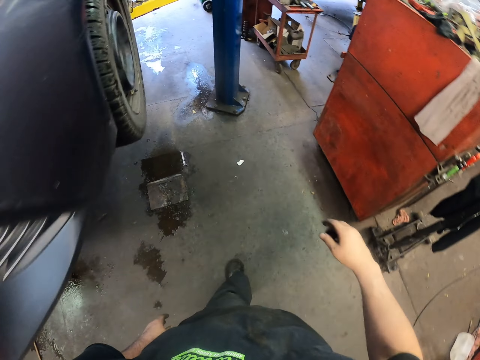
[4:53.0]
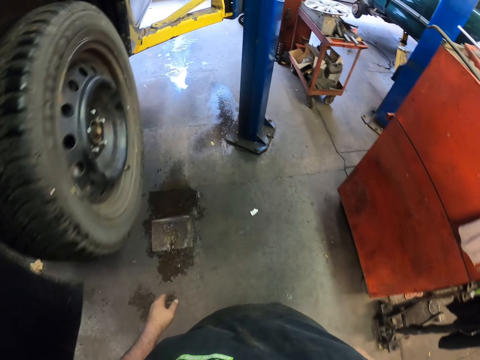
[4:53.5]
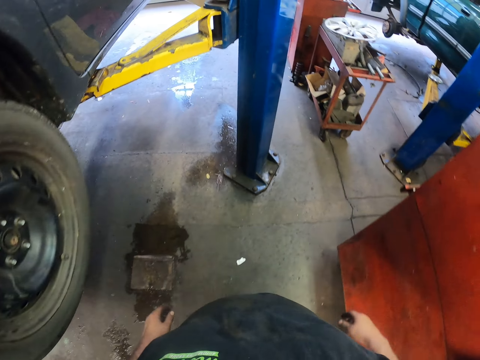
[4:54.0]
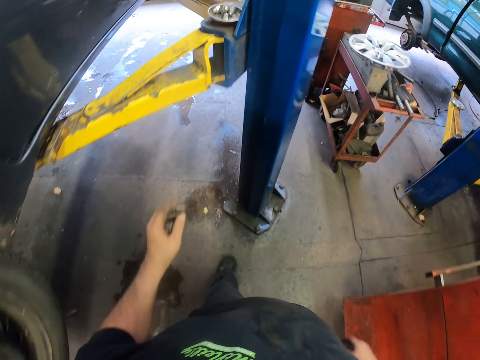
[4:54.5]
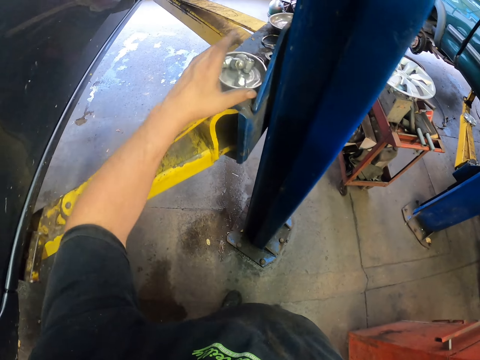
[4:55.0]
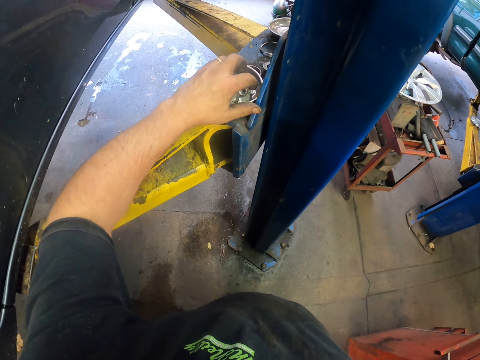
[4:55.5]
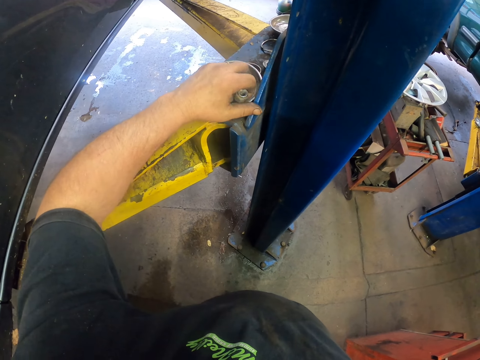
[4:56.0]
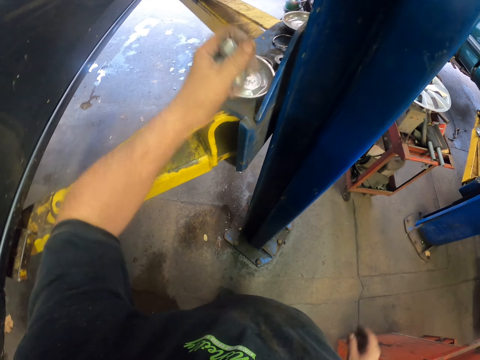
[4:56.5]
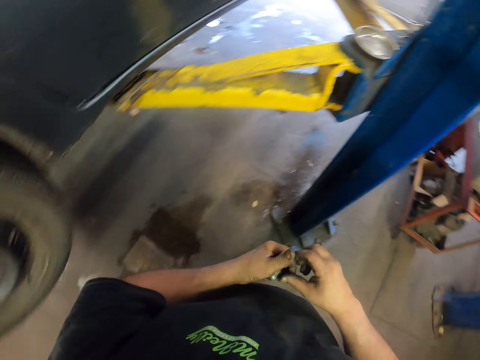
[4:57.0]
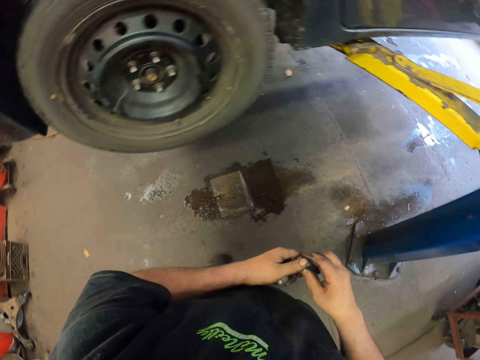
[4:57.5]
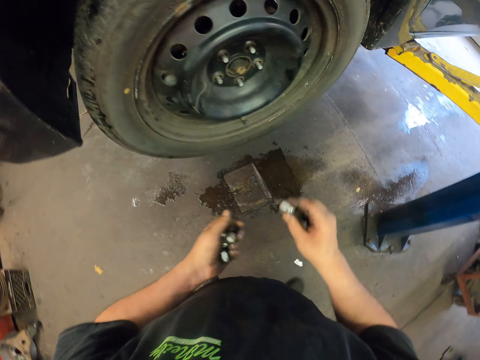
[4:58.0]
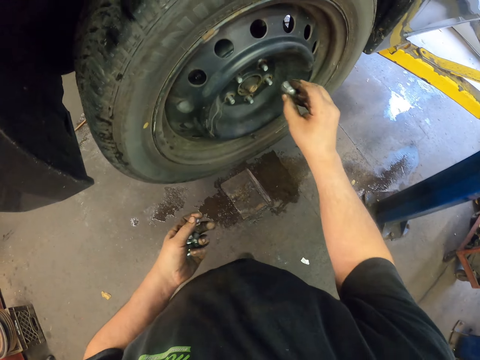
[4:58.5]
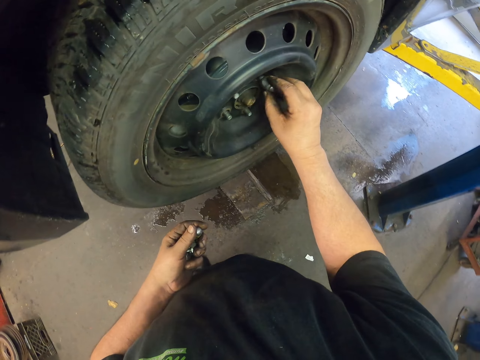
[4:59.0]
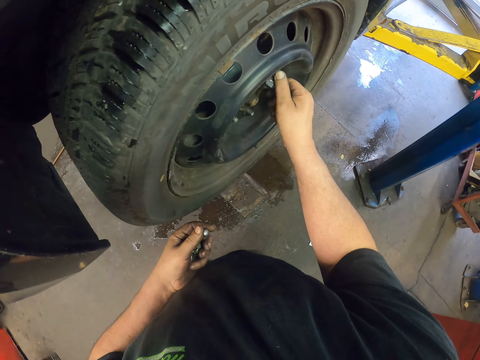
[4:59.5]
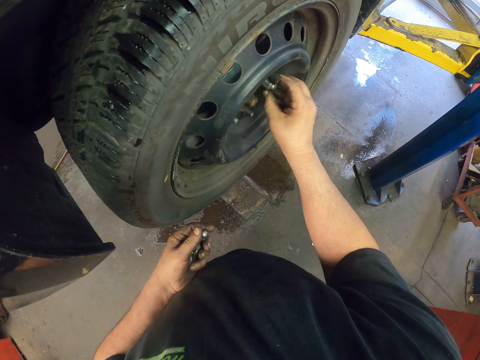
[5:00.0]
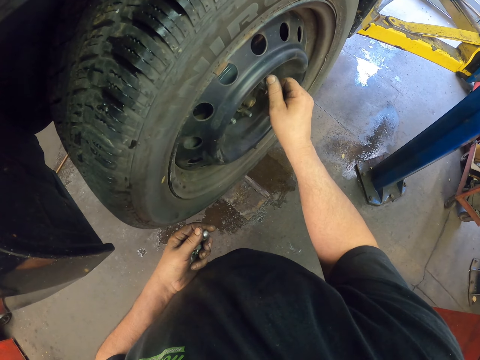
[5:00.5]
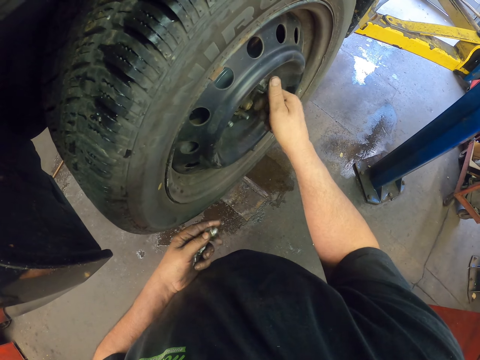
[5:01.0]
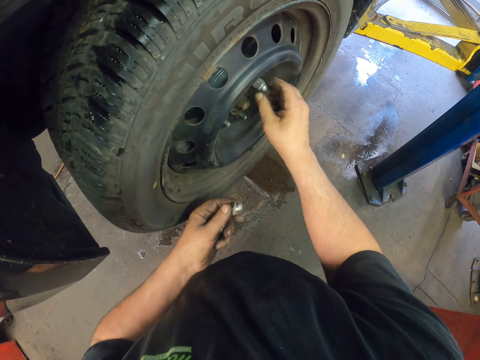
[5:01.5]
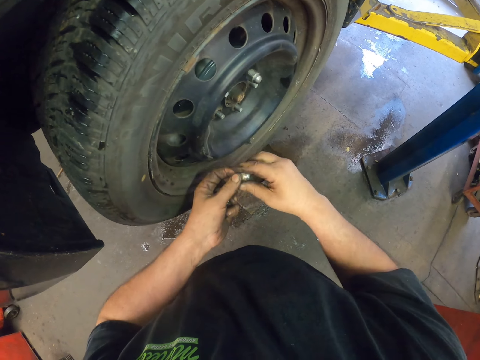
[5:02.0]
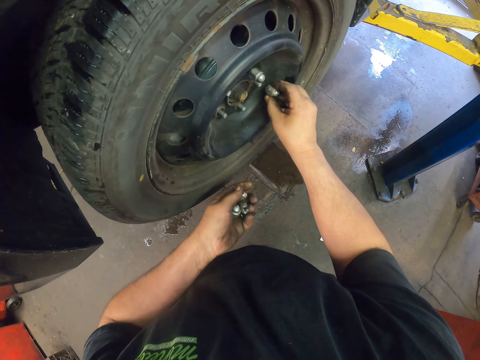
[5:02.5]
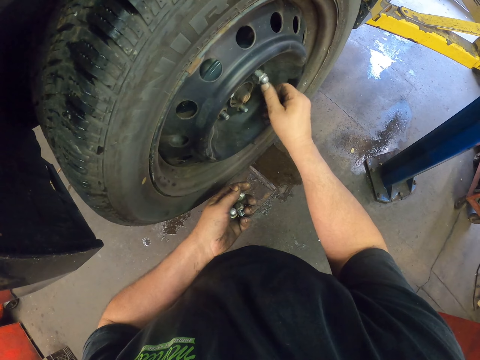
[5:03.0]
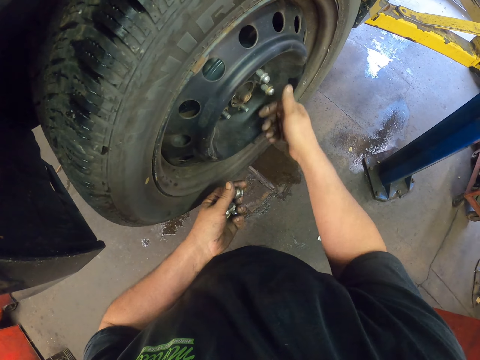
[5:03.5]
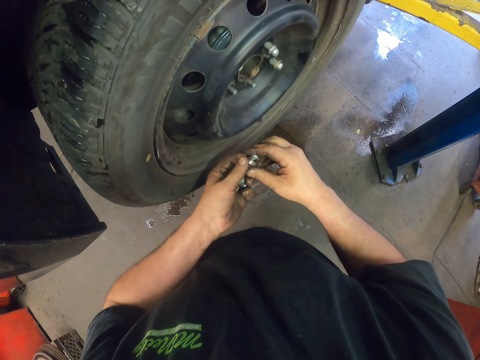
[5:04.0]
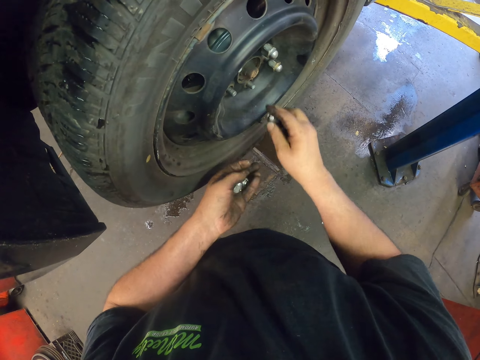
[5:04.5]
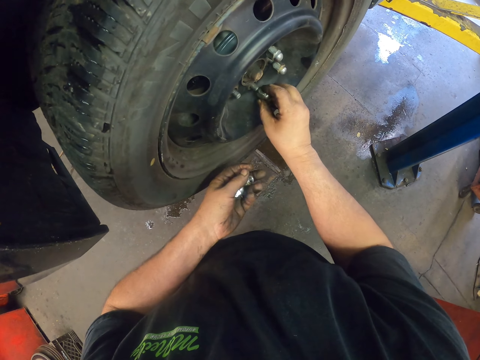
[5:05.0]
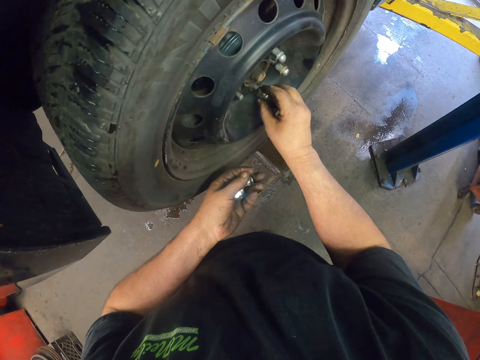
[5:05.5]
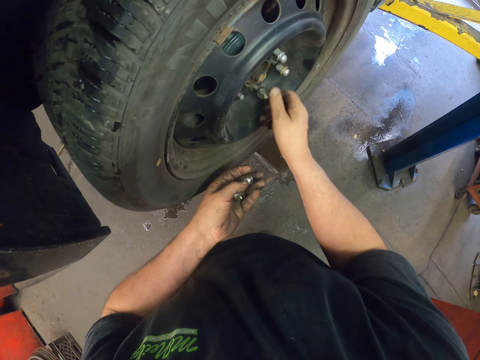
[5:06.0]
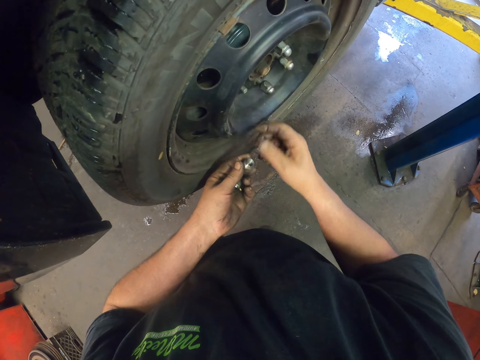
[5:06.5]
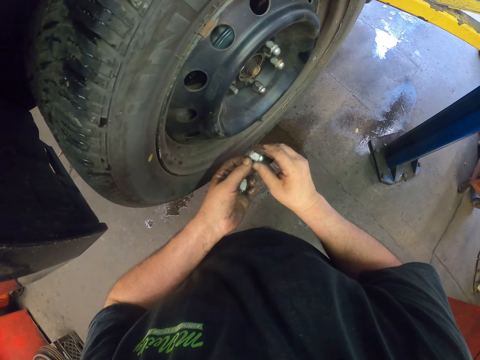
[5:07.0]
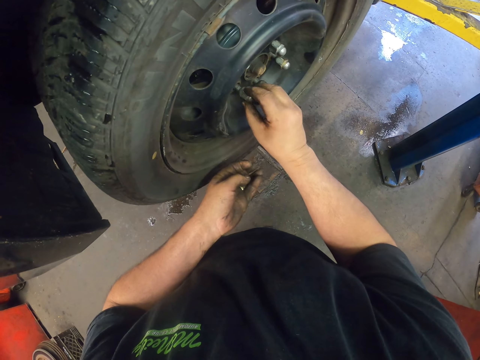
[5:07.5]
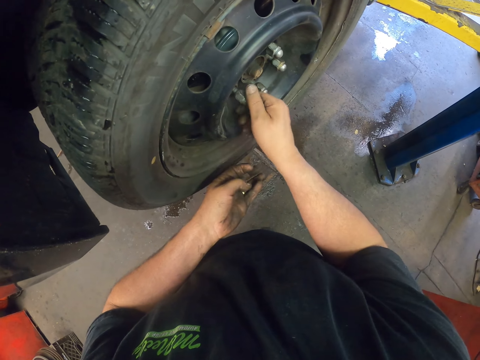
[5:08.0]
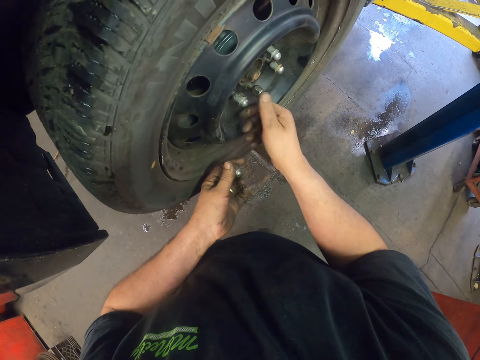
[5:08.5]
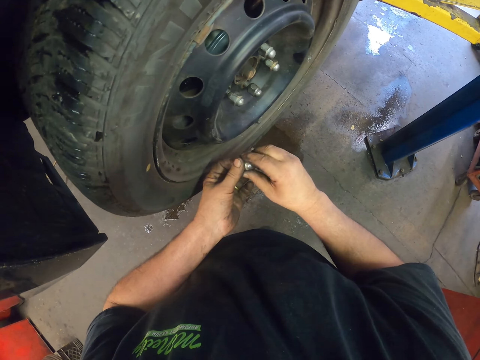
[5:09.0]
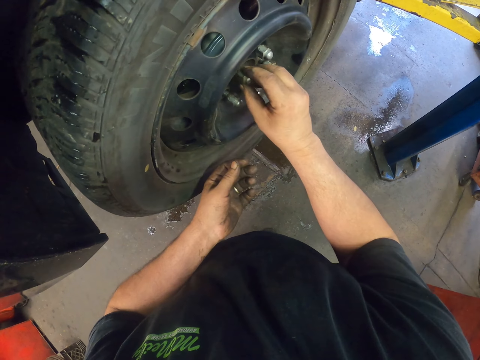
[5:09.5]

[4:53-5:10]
The camera wearer picks bolts. They pick a bolt from the left hand. They fix the bolt in a tyre. They pick a bolt from the left hand. They fix the bolt in the tyre. They pick a bolt from the left hand. They fix the bolt in the tyre. They pick a bolt from the left hand. They fix the bolt in the tyre. They pick a bolt from the left hand.

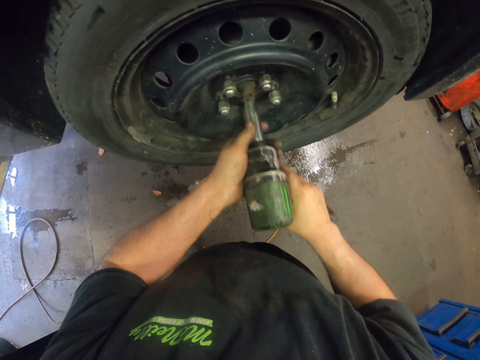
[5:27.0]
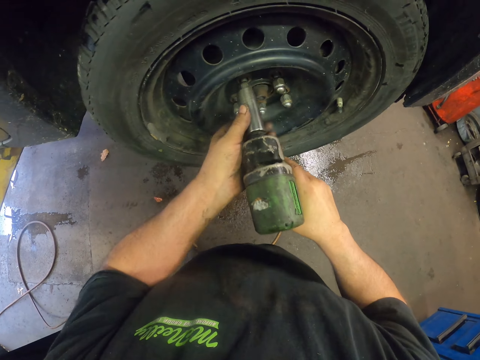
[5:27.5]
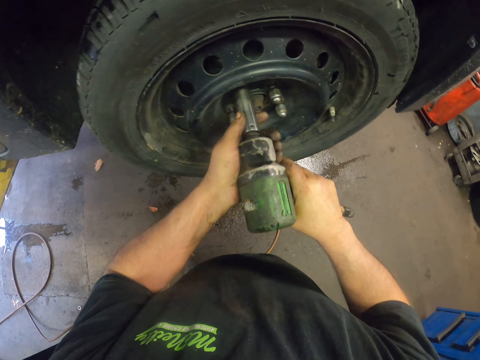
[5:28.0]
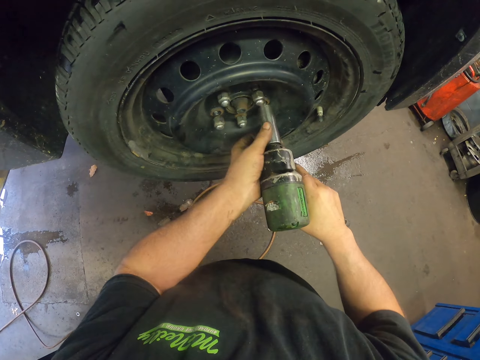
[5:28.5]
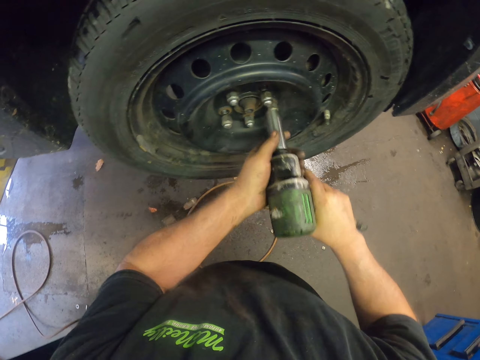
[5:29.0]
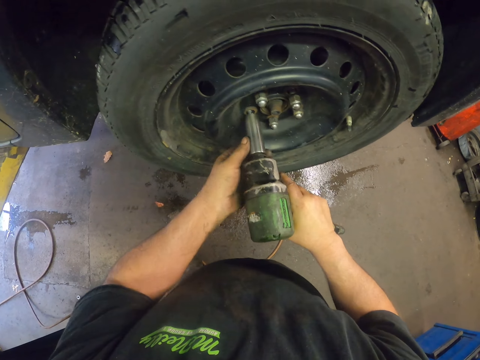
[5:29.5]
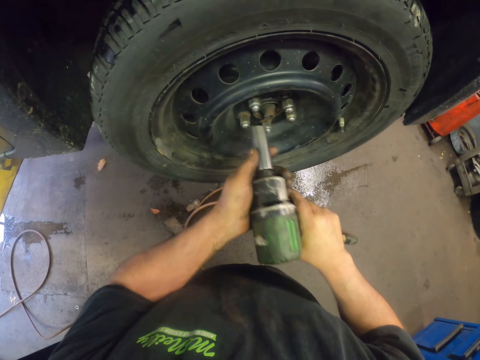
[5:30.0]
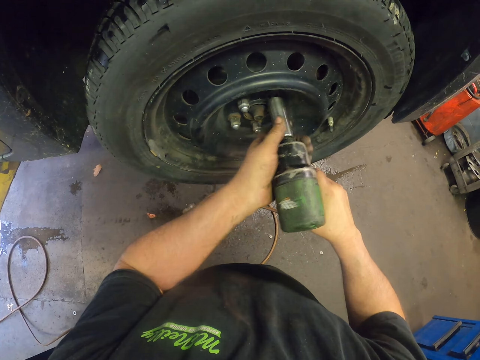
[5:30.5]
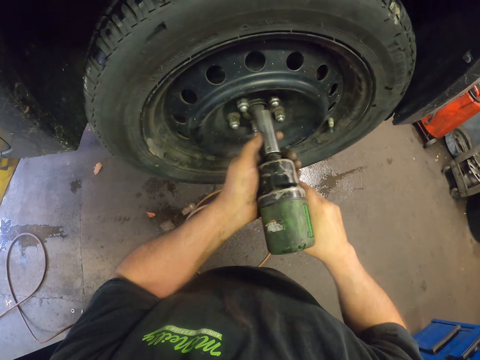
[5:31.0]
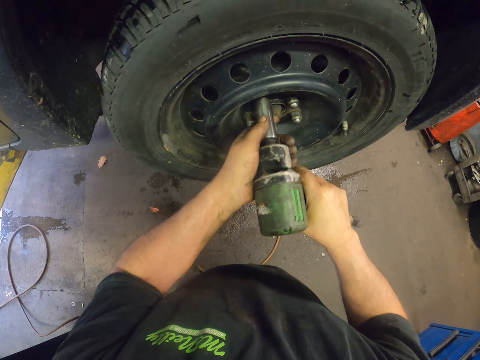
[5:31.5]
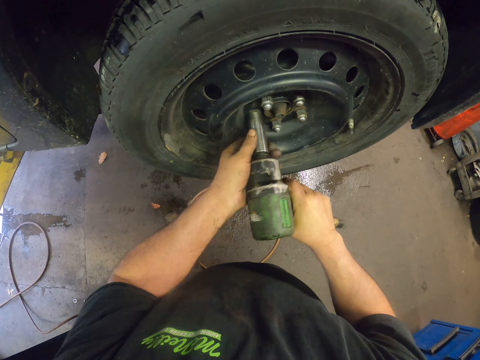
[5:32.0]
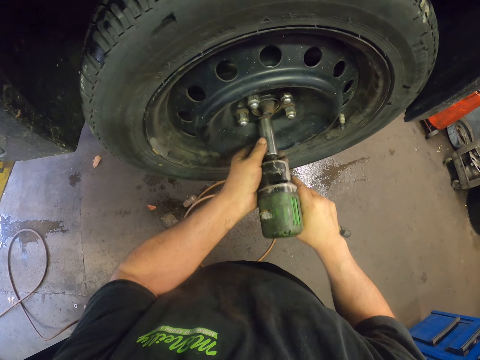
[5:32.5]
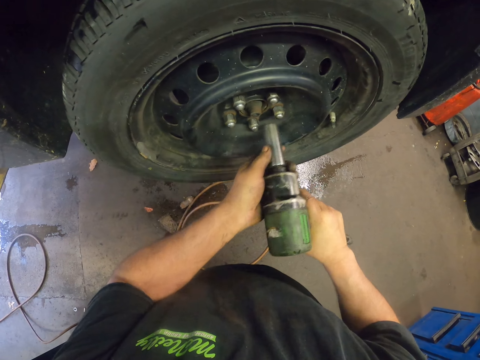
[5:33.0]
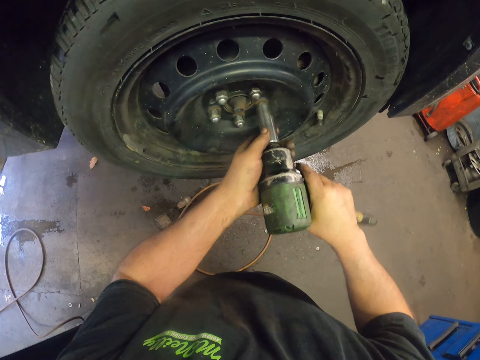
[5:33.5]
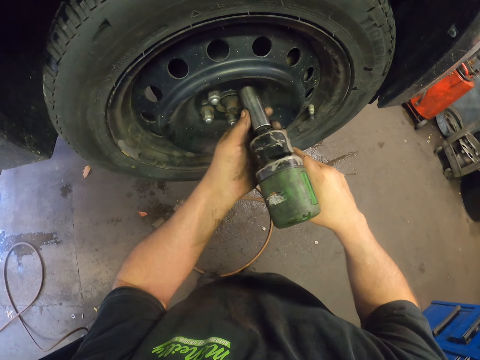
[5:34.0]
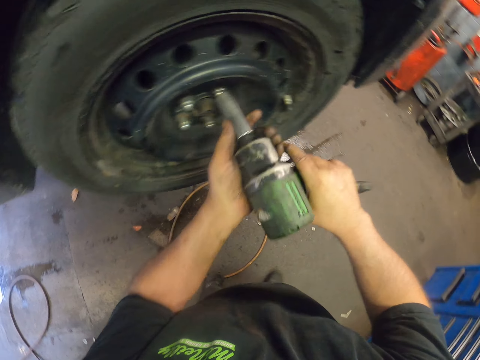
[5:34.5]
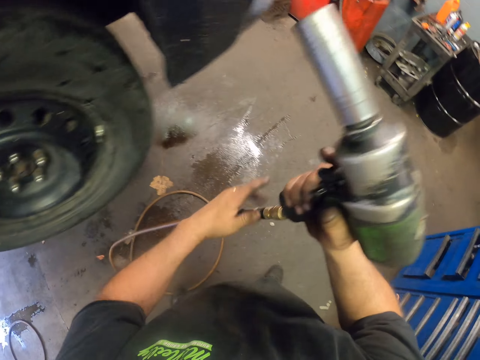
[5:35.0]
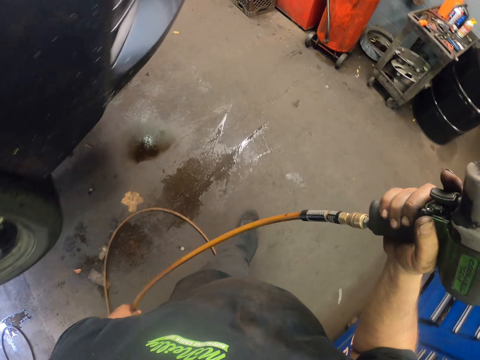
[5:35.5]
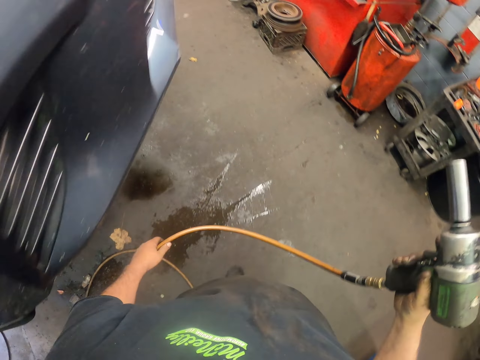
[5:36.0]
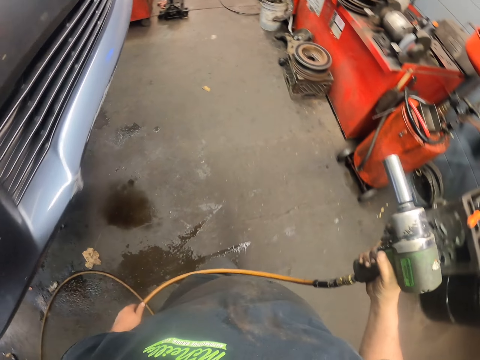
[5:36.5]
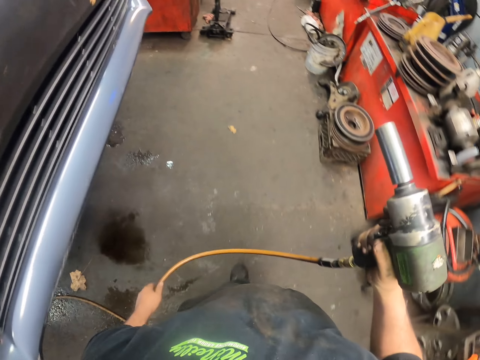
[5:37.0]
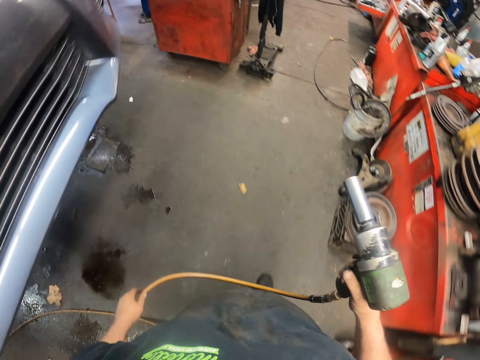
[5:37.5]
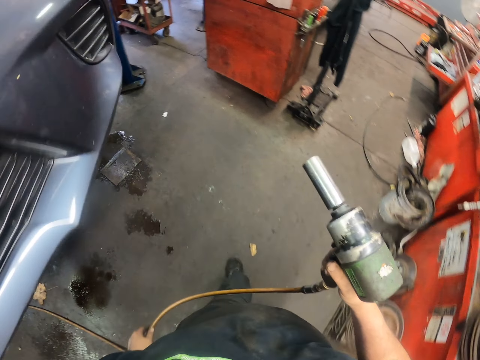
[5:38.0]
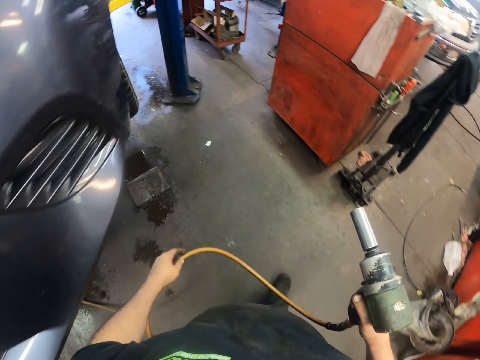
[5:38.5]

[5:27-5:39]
The camera wearer fixes a bolt in a tyre with a drill. They fix a bolt in the tyre with the drill repeatedly. They touch a cable. They walk around the workshop.
